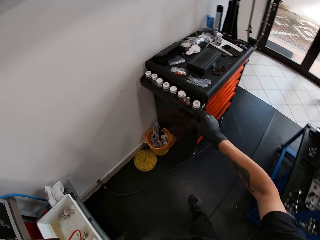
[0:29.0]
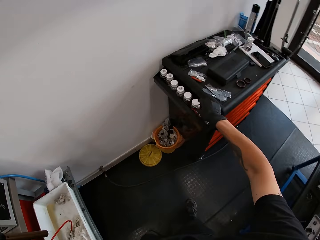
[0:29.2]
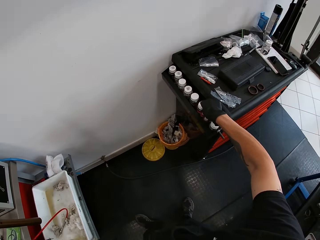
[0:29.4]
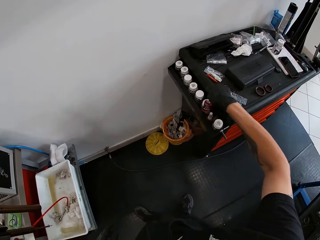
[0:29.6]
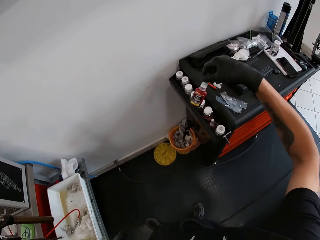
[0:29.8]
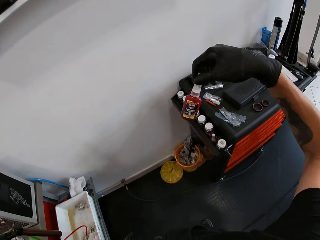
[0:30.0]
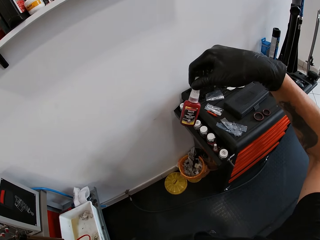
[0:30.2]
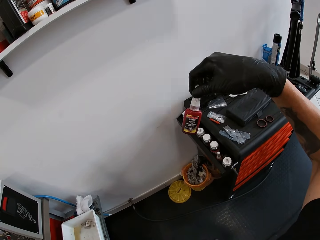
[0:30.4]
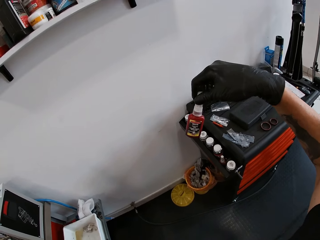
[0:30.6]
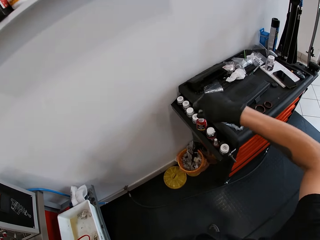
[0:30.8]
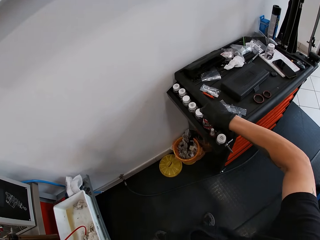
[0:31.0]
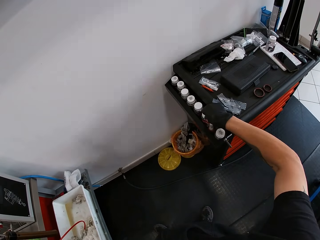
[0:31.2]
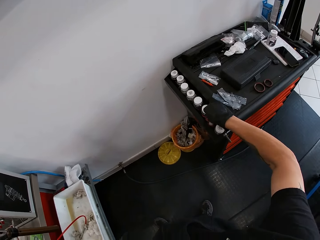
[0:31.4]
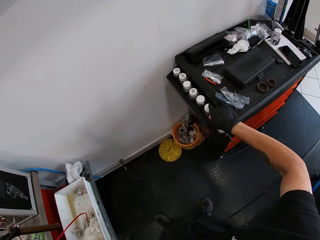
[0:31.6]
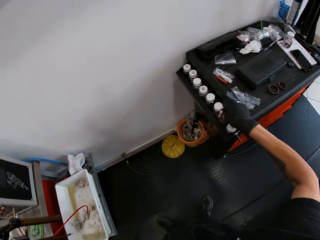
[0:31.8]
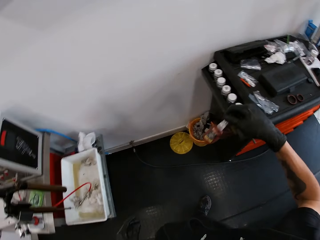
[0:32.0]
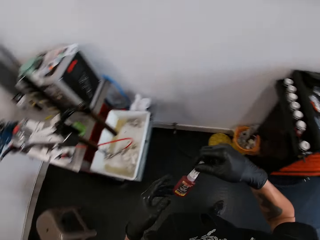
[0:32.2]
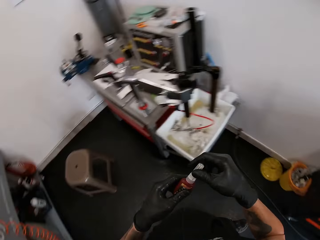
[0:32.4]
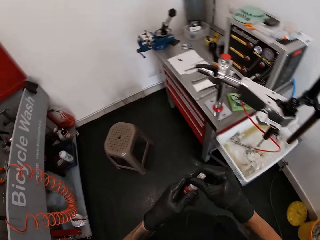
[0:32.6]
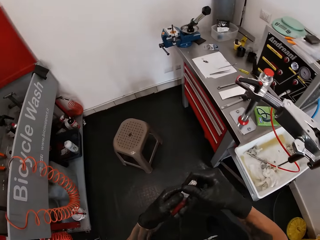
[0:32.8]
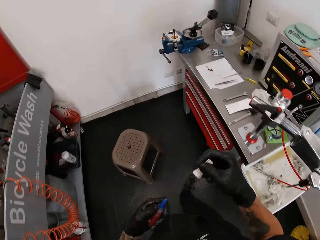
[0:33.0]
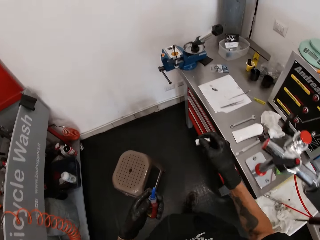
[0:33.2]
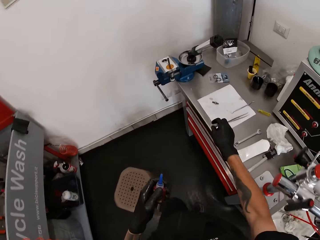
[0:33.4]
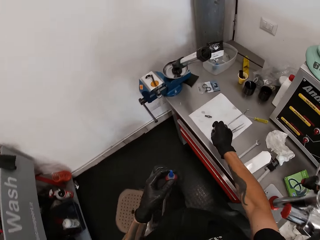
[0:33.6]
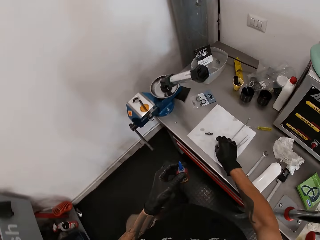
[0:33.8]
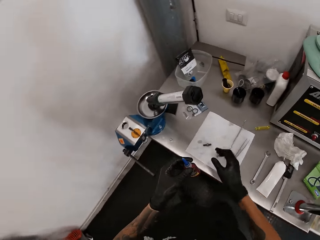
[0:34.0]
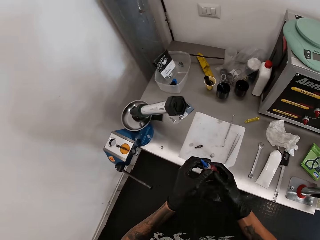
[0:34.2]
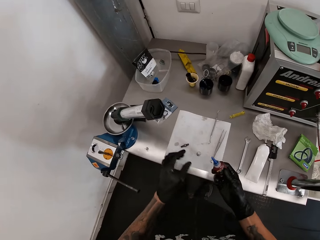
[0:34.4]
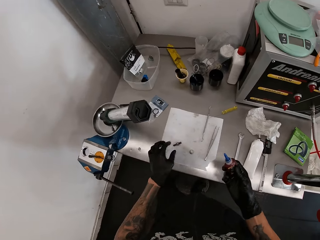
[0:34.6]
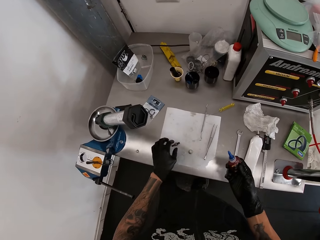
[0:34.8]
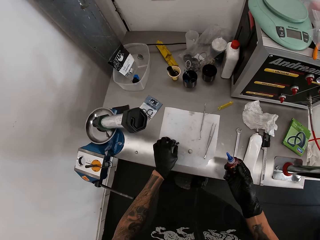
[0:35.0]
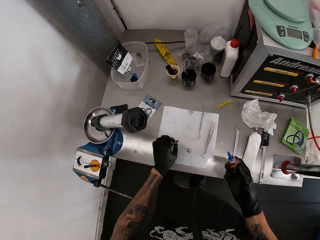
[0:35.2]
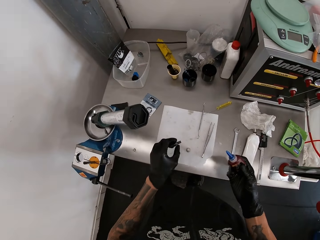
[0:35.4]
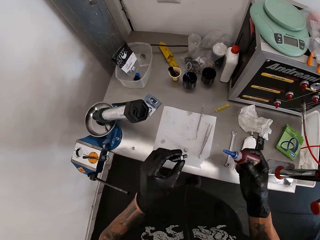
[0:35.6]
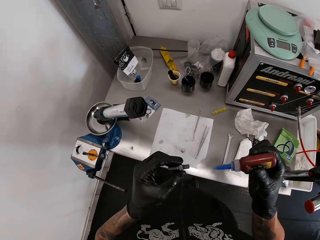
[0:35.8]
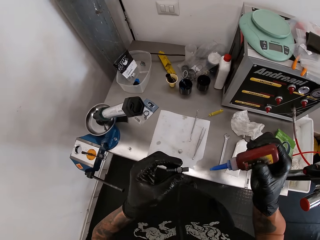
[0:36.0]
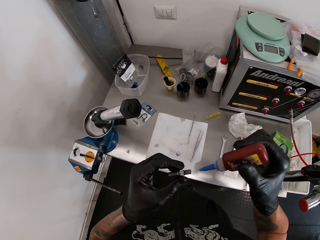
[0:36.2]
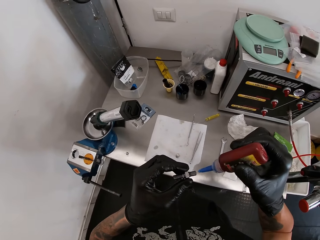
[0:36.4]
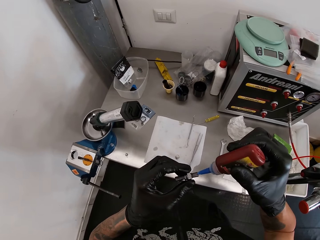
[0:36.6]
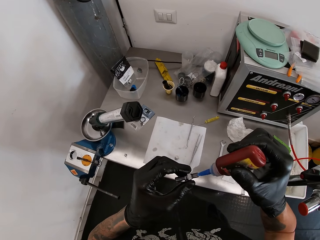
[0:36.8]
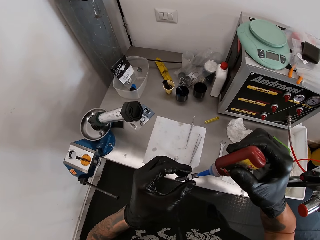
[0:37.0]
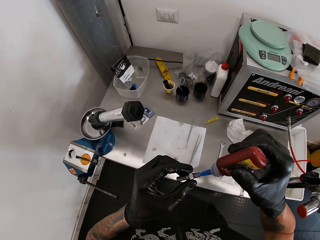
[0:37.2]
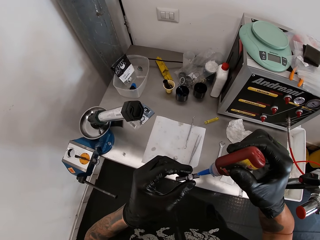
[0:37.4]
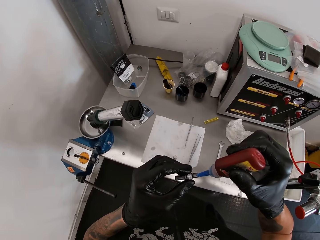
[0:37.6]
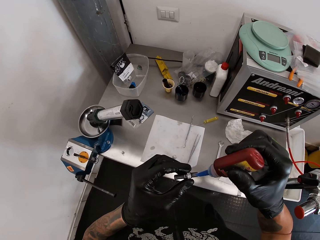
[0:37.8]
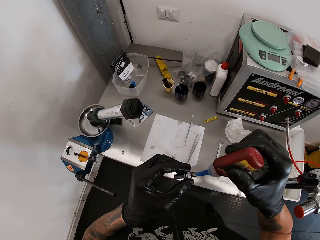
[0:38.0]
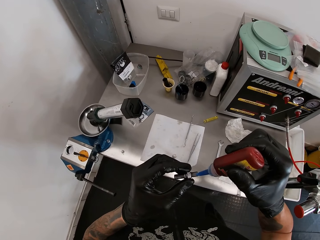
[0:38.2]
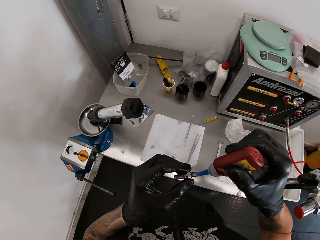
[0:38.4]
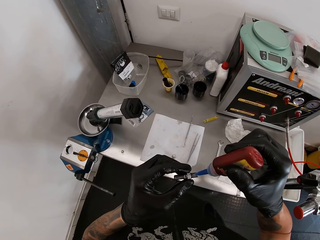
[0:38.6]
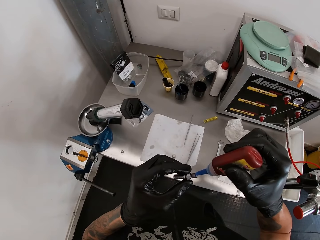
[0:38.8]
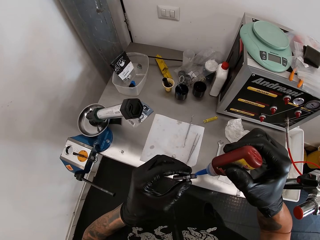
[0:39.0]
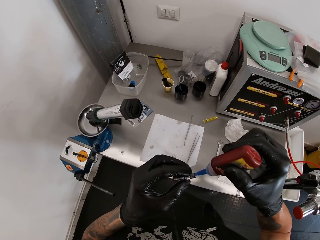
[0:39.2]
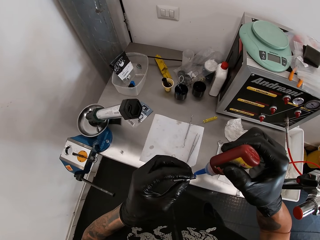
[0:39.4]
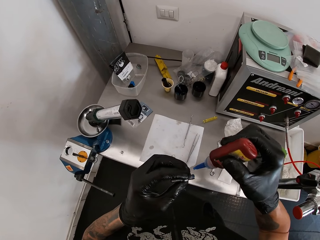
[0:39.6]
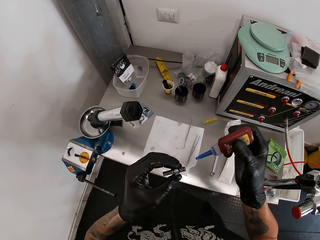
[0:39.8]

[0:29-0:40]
The camera wearer picks up a plastic or container from a shelf with his right gloved hand. He looks at the container. He drops the plastic on the shelf with his right gloved hand. He picks up the plastic from the shelf with his right gloved hand. He walks around. He holds the plastic with both gloved hands and opens the plastic with his right gloved hand. He drops the cover of the plastic on the table with his right gloved hand. He picks up the bolt from the table with his left gloved hand. He pours liquid on the bolt with the plastic in his right gloved hand.

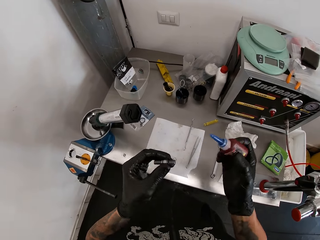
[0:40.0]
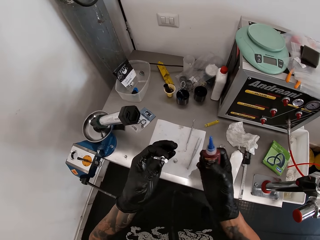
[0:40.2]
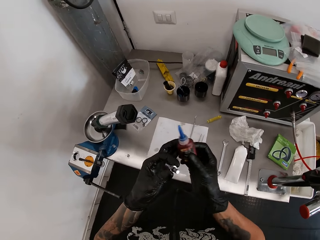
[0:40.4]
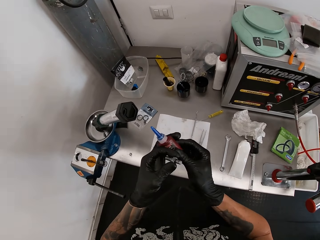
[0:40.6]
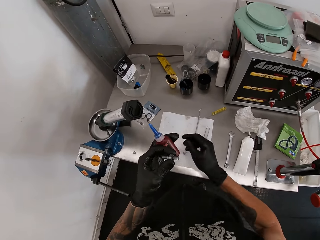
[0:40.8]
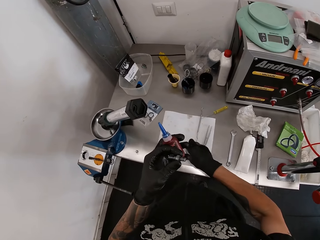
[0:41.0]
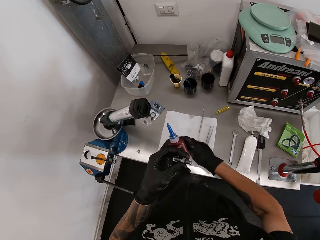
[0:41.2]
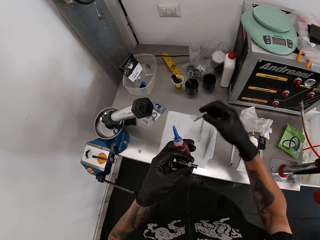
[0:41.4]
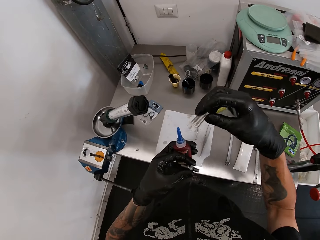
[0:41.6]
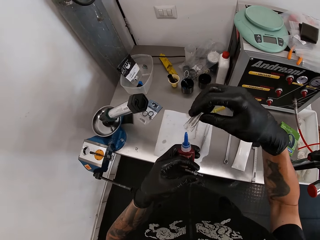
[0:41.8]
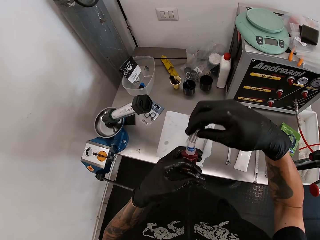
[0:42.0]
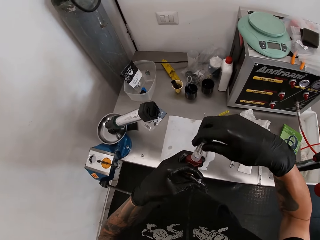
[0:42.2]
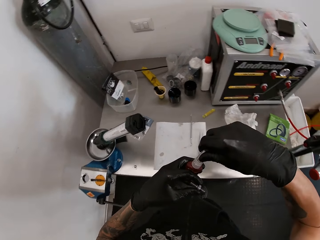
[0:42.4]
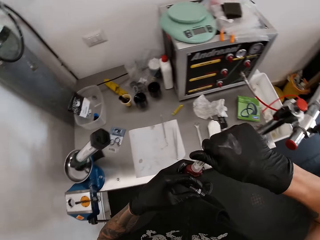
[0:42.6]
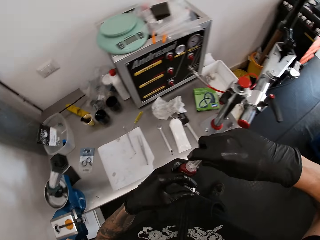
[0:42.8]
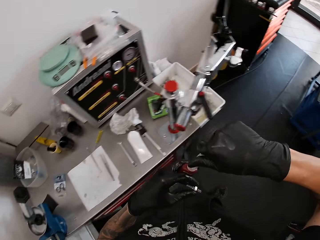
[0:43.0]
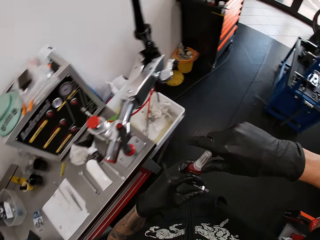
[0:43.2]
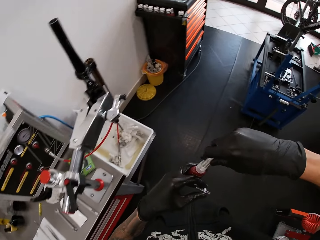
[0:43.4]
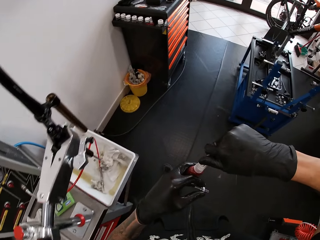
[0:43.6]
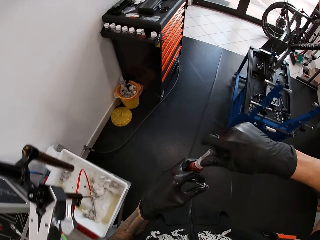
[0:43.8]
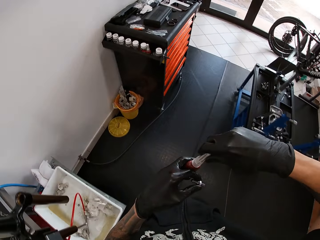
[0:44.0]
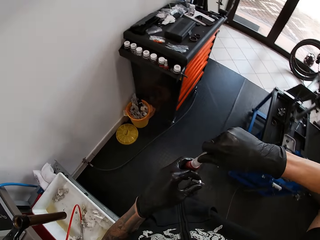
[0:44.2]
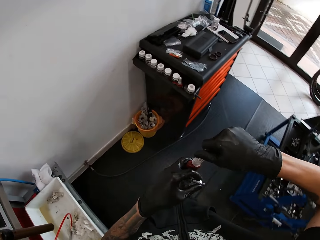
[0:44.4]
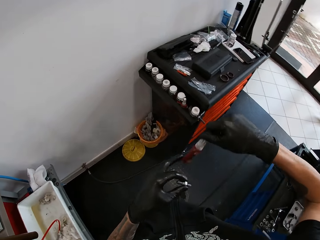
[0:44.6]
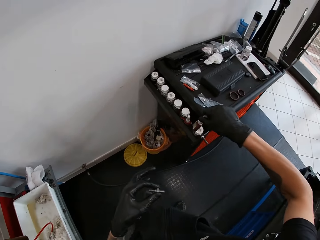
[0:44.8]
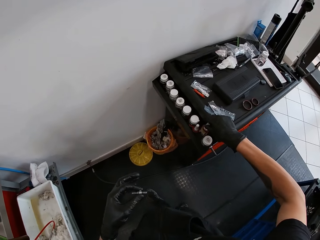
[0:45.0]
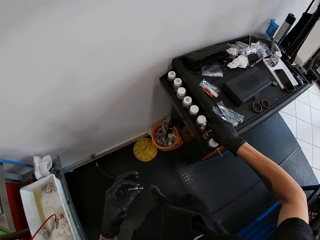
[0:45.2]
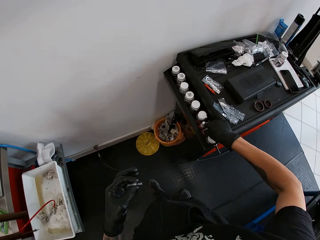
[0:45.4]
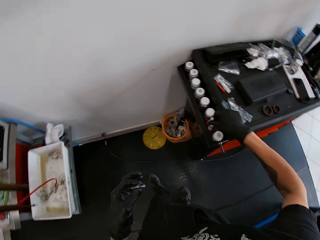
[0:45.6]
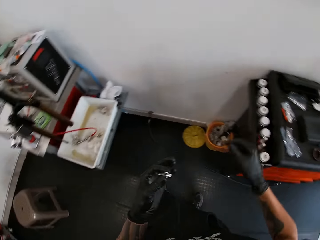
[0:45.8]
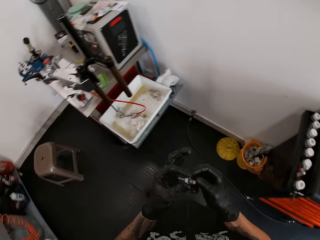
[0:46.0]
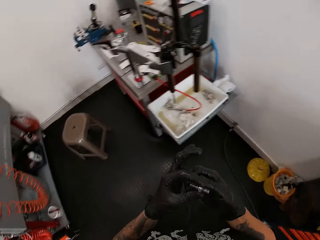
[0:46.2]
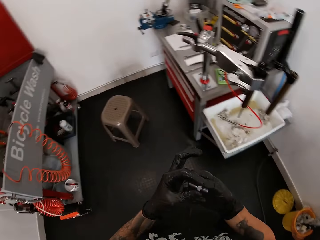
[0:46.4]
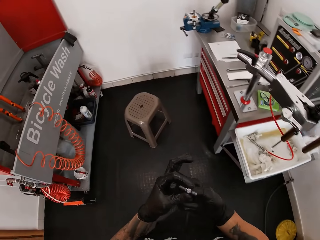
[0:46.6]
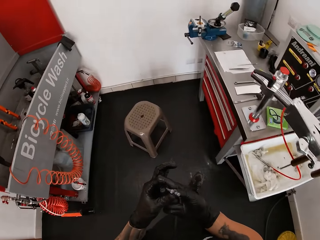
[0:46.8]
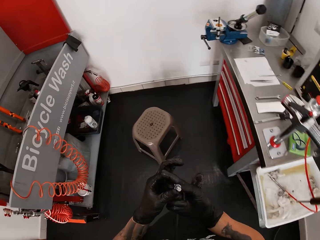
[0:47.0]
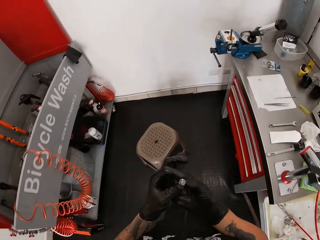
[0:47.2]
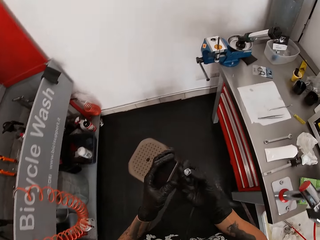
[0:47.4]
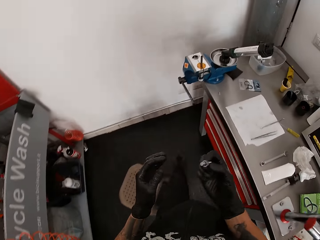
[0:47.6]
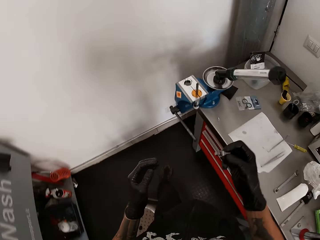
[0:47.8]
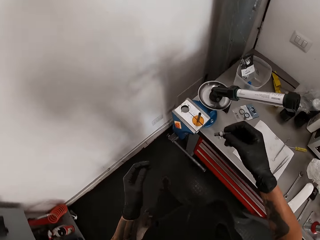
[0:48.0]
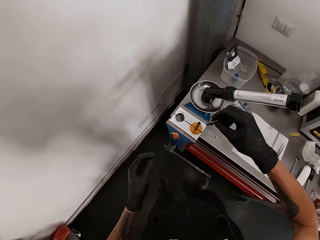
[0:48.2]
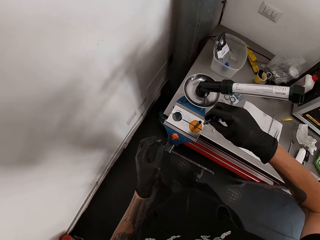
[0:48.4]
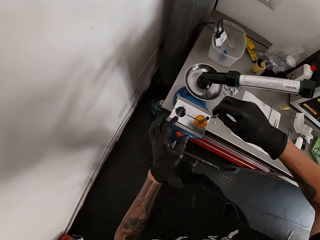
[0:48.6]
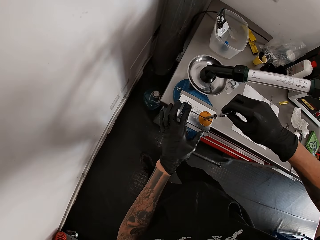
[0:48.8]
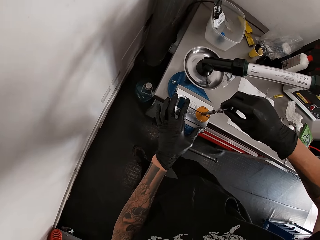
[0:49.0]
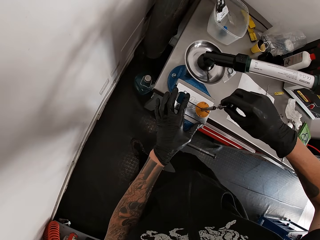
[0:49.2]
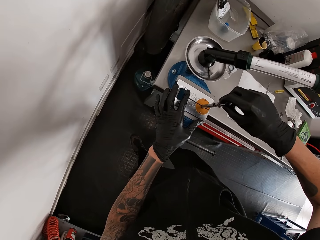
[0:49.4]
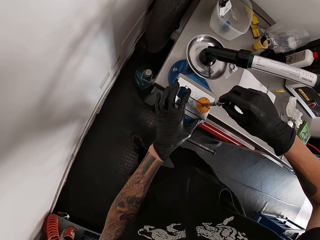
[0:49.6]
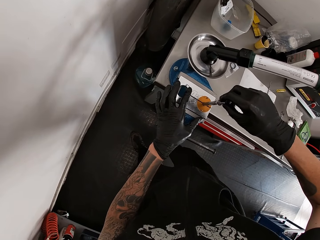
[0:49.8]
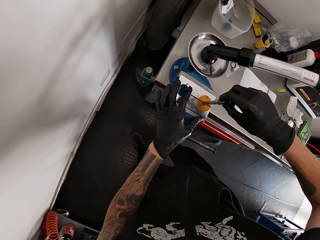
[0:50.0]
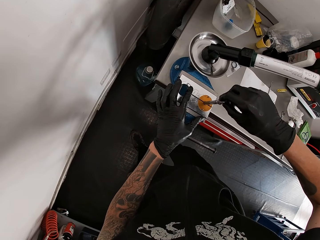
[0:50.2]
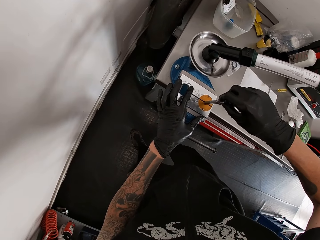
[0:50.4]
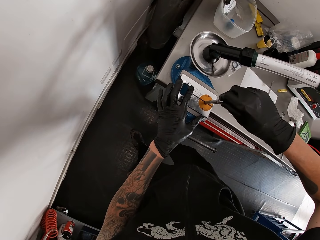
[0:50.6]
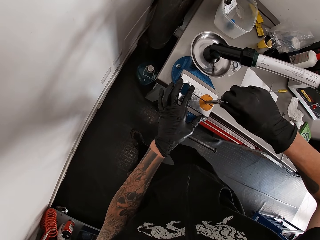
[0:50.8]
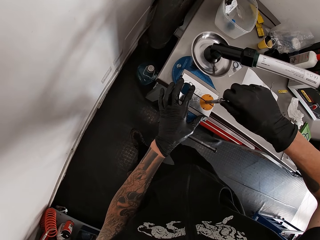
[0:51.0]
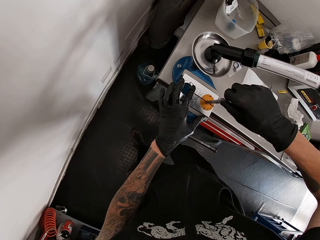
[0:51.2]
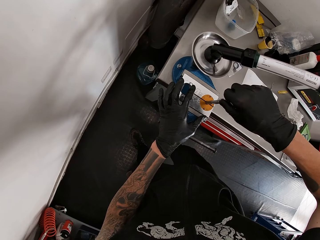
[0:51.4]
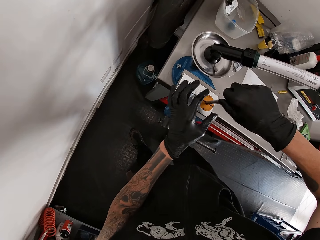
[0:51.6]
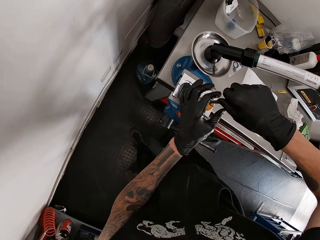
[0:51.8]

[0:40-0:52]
The camera wearer picks up the container or plastic with the other hand. He picks up the cover of the plastic with his right gloved hand. He covers the plastic with his right gloved hand. He walks around. He drops the plastic on the shelf with his right gloved hand. He walks around. He picks up something with the other hand. He holds the bolt with his right gloved hand. He inserts the bolt into the metal with his right gloved hand. He holds a case with his left hand.
